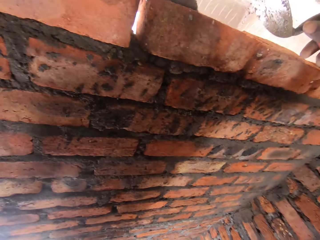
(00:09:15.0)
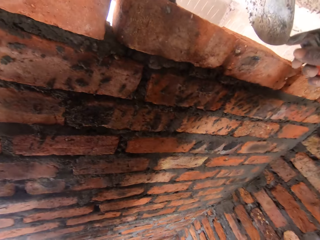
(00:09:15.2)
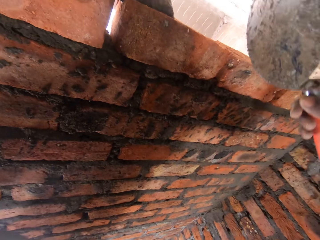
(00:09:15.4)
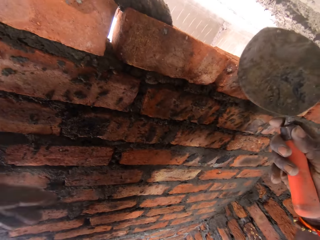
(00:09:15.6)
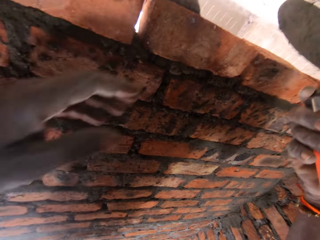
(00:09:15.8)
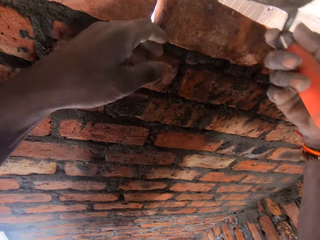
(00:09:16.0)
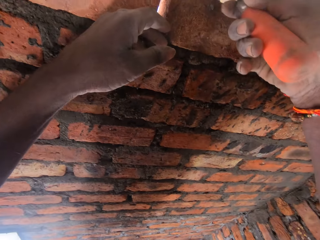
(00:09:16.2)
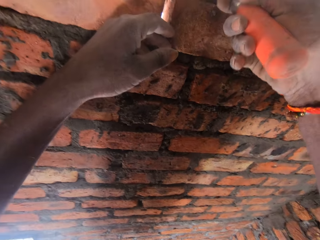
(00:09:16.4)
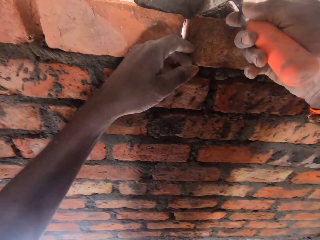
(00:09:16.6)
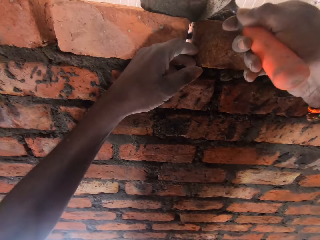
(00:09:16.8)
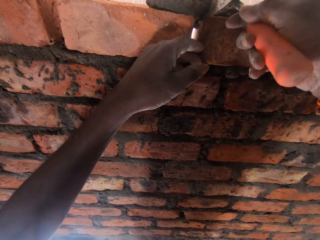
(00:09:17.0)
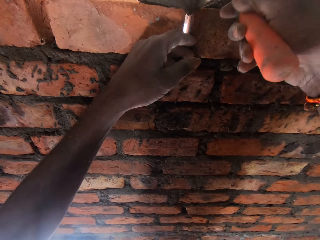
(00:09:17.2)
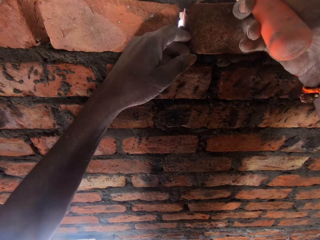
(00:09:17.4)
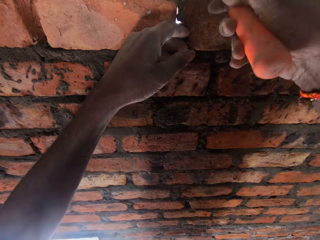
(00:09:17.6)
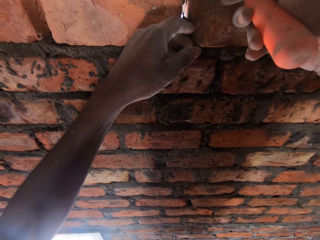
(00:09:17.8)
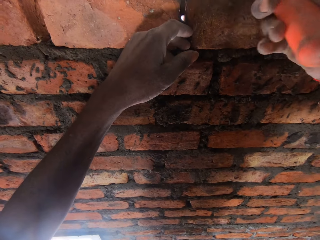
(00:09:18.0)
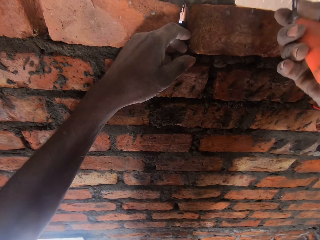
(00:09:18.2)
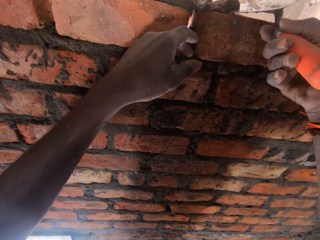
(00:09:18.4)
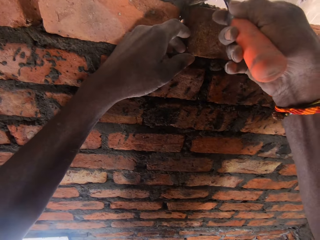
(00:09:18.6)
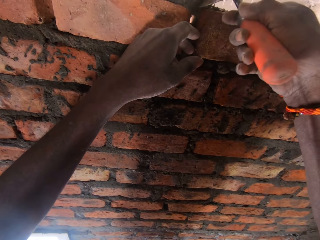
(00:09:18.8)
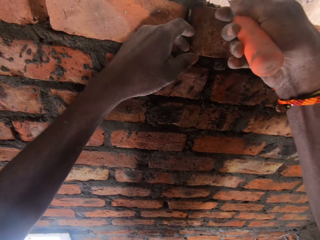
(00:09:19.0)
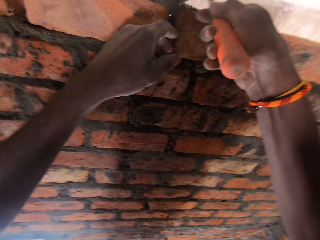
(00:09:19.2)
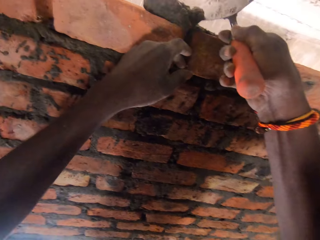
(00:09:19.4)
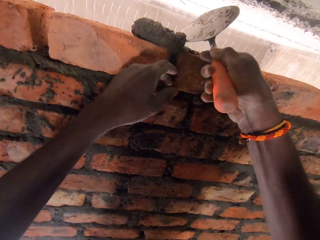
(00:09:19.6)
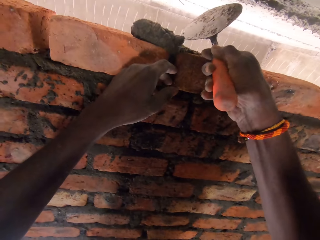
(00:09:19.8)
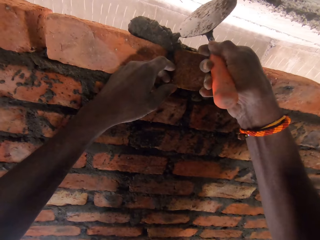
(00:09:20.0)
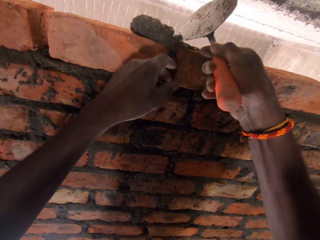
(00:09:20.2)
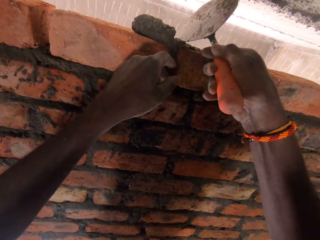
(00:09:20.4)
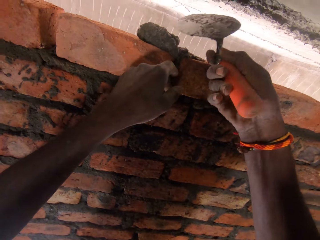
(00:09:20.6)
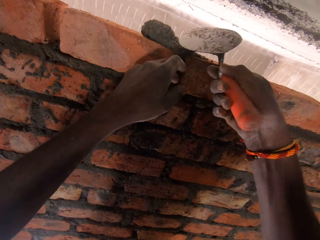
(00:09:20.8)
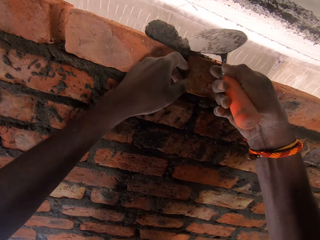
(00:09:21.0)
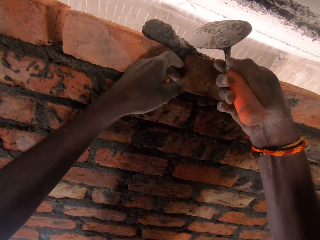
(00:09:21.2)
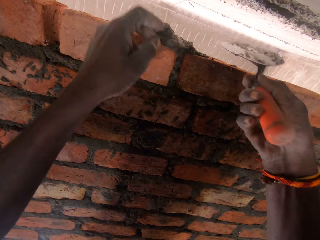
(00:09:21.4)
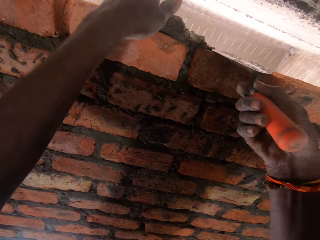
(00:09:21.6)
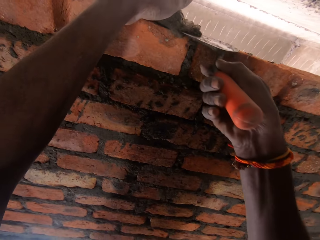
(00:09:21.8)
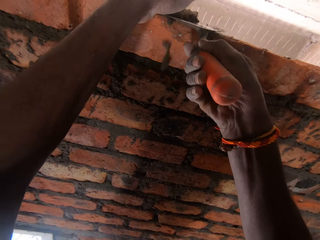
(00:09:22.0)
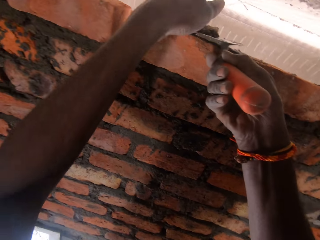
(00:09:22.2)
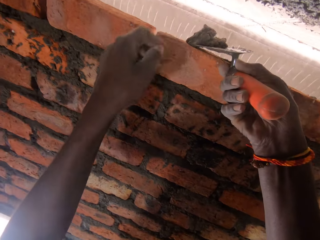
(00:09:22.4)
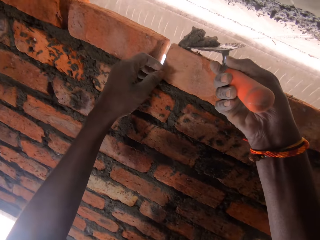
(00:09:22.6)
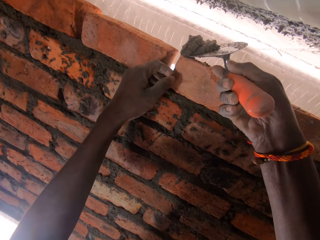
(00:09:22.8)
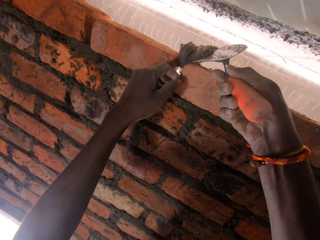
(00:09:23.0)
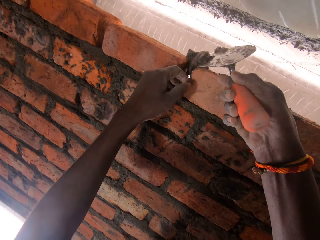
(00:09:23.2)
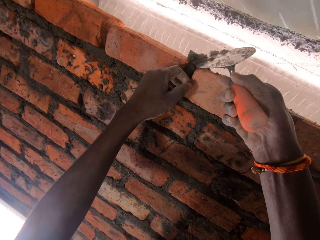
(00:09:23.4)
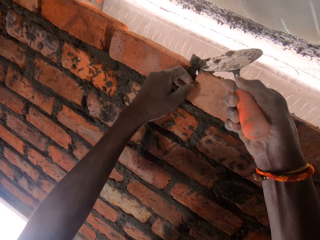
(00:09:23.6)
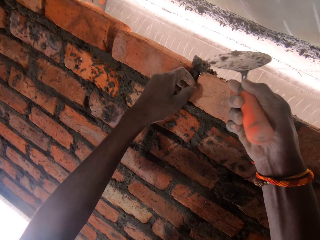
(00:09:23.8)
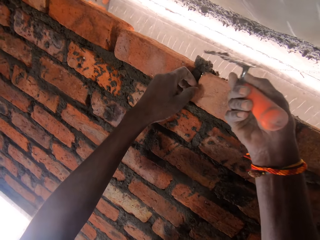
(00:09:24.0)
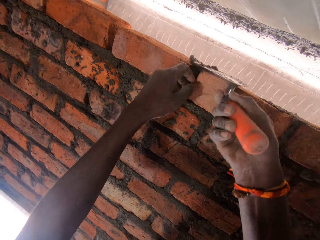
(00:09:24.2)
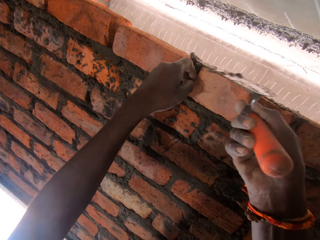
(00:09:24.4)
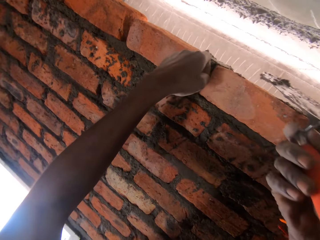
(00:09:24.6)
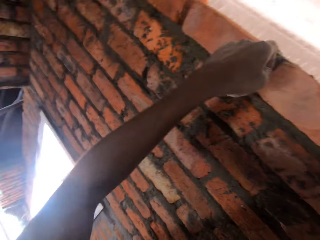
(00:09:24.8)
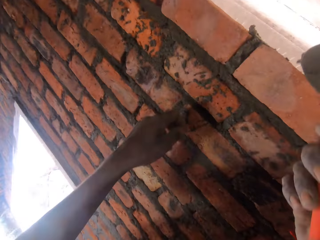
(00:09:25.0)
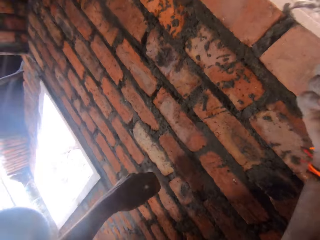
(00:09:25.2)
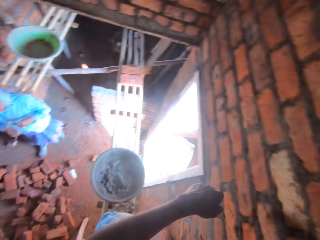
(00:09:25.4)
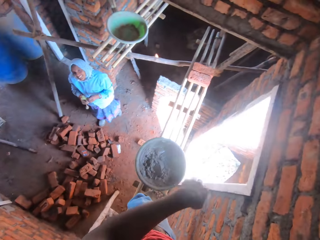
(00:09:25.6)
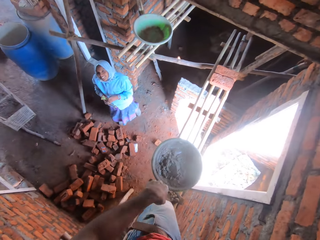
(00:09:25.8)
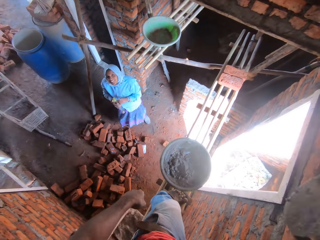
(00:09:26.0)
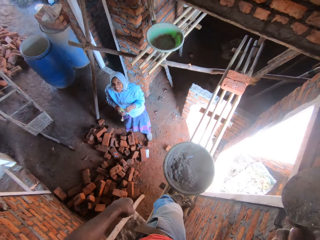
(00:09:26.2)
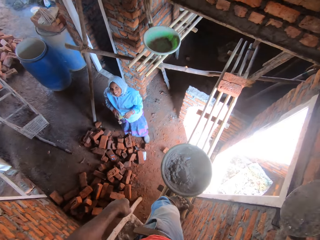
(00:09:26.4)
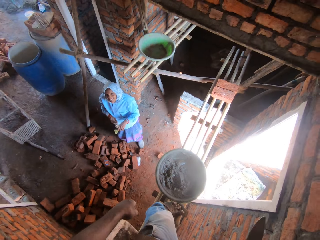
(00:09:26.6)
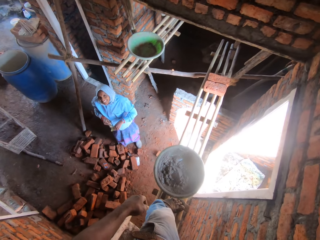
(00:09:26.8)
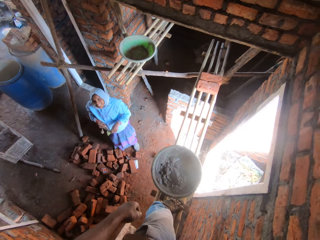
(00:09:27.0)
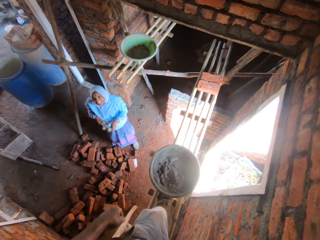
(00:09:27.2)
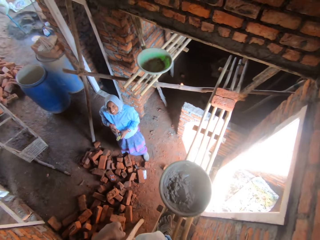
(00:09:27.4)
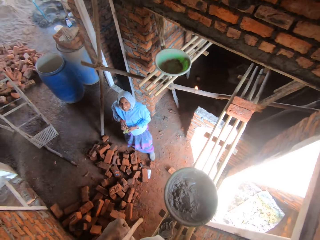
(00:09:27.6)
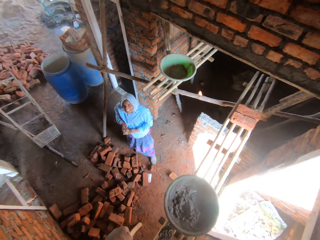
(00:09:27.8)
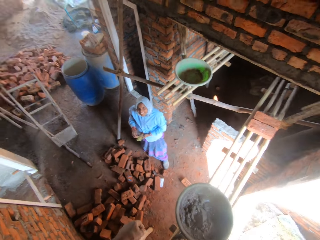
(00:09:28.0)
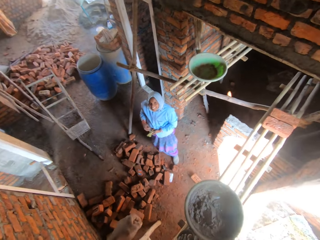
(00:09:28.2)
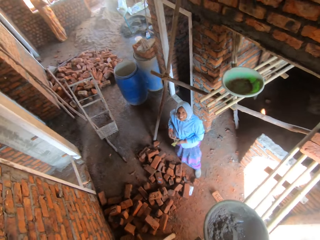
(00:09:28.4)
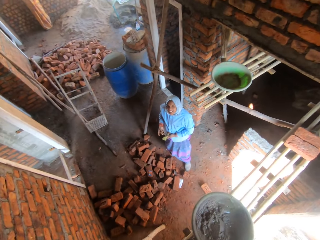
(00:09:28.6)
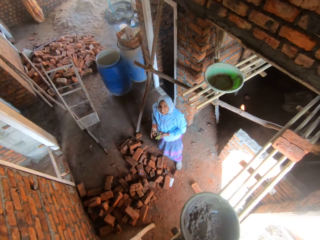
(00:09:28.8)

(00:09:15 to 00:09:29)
The camera wearer holds the brick with the left hand. They put the mortar in the joint with a trowel. They scoop the mortar with the trowel. They put the mortar in the joint with the trowel. They look at a woman and talk to the woman.

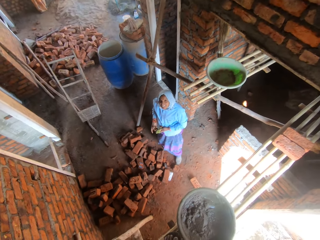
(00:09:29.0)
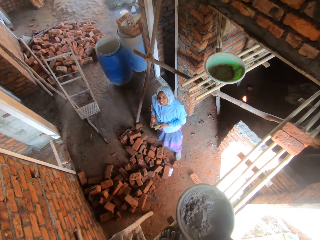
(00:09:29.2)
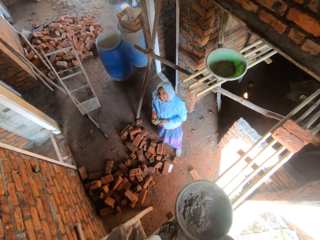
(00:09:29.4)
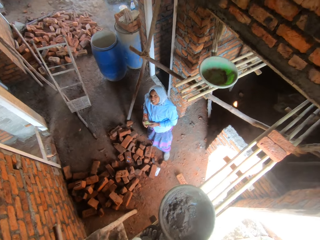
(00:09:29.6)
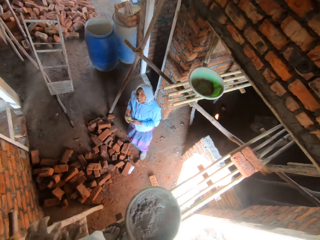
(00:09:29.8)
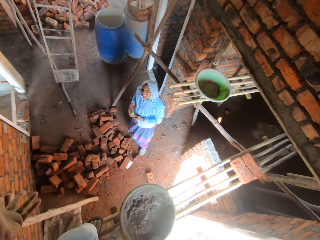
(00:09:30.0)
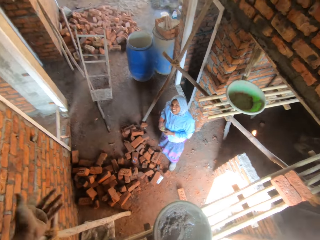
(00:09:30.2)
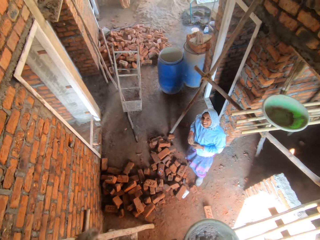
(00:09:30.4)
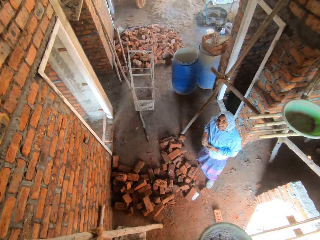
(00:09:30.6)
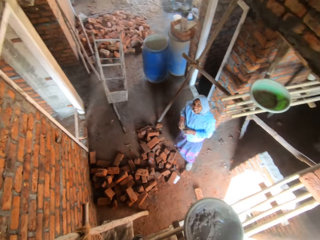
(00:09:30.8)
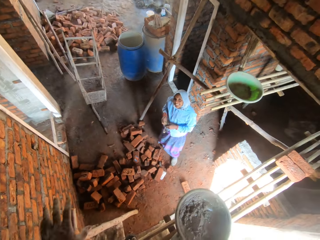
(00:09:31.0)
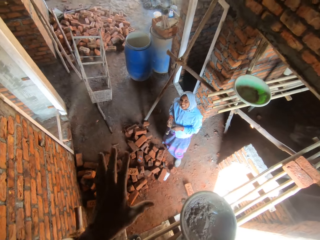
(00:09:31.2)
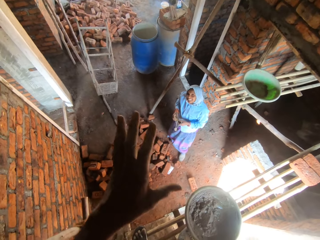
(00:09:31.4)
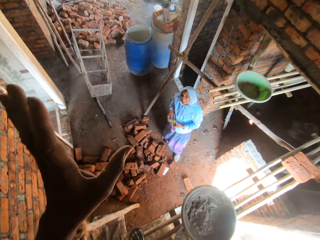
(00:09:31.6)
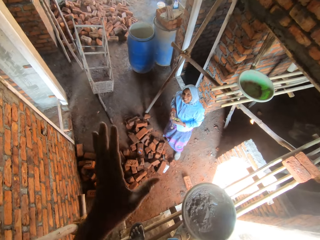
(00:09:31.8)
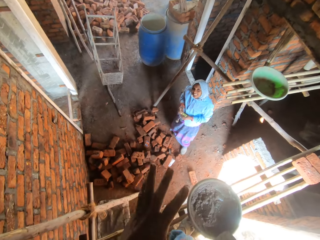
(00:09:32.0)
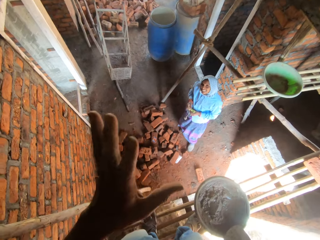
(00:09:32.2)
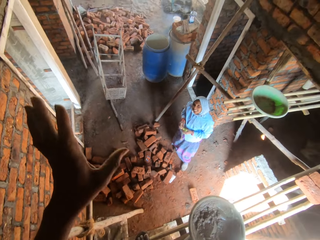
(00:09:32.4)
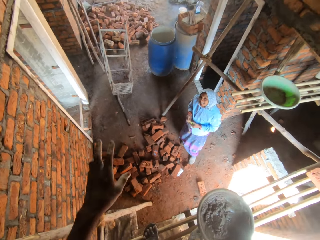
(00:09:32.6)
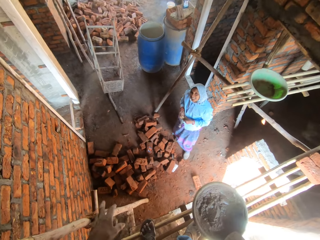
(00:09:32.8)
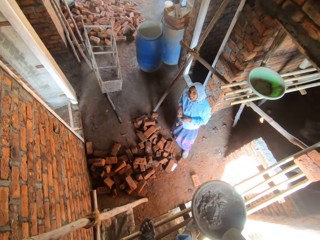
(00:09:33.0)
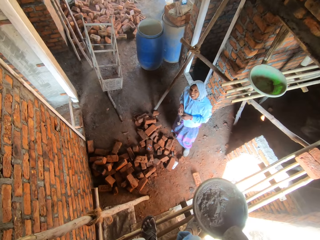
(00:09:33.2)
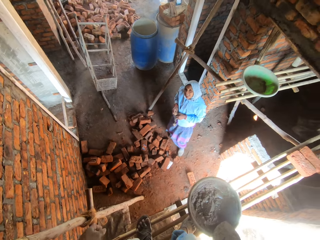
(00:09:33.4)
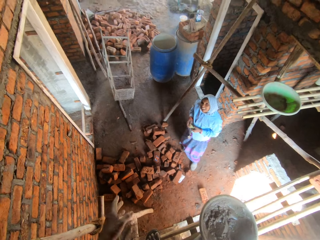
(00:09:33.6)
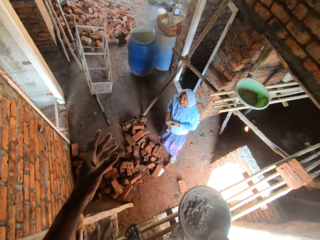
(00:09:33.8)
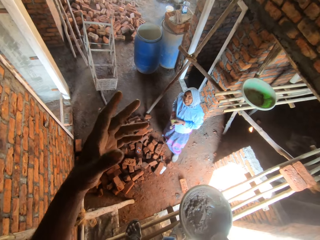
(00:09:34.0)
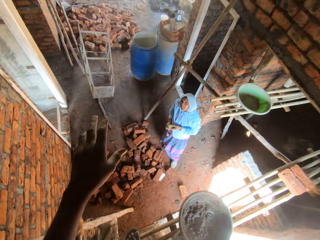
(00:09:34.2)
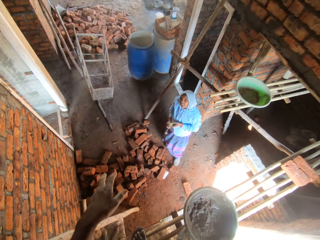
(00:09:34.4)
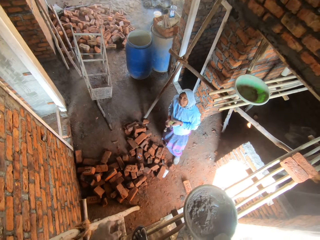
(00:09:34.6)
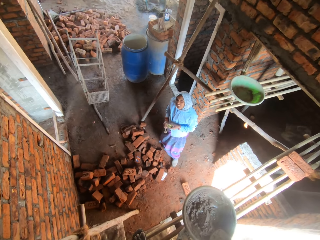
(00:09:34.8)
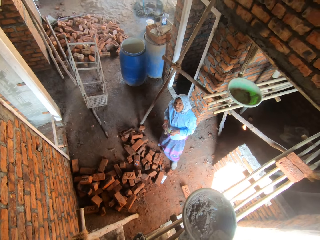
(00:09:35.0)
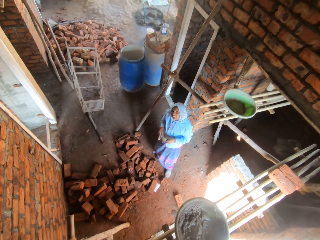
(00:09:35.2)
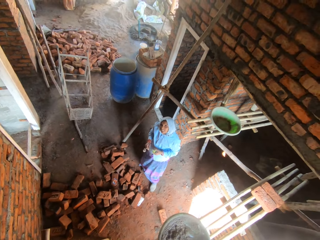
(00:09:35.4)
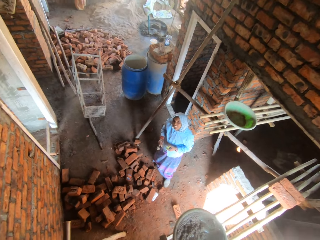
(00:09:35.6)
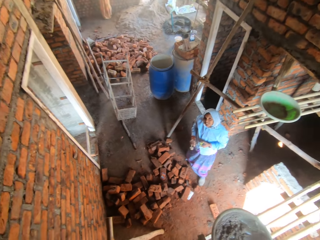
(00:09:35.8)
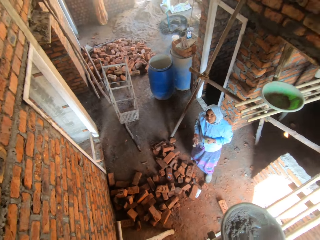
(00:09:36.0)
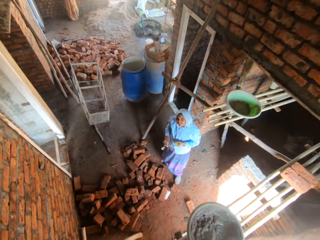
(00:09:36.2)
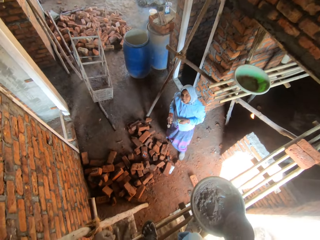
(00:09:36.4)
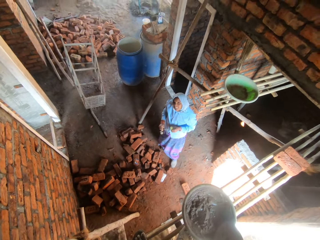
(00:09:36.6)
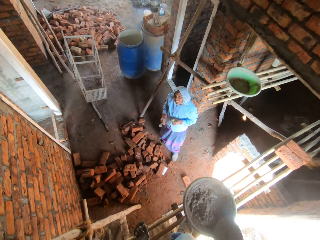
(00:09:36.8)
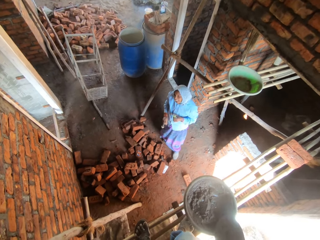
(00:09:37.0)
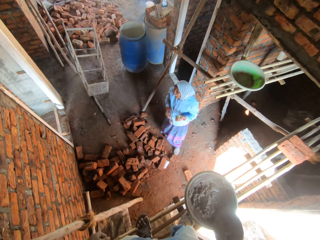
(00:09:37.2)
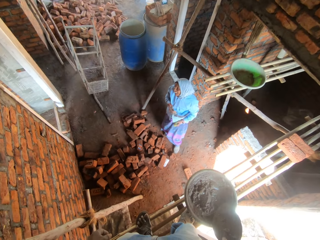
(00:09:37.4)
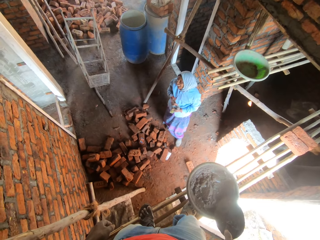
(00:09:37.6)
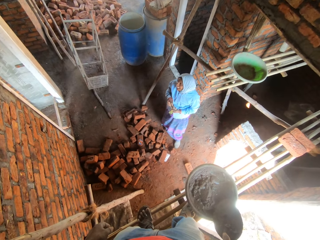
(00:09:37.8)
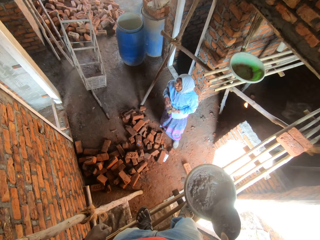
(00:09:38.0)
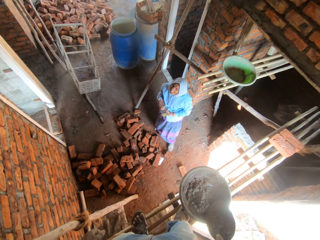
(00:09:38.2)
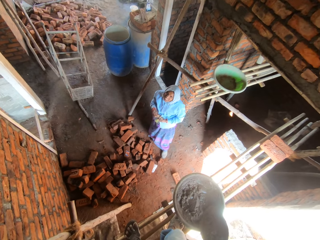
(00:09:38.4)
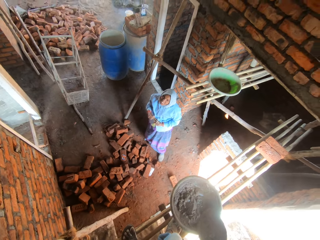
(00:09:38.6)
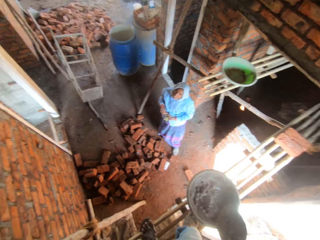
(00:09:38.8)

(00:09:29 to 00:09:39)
The camera wearer moves the left hand.
